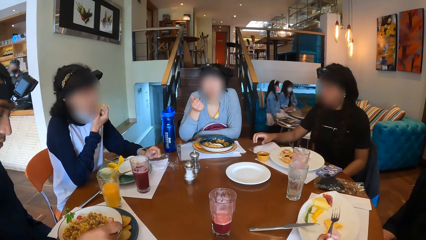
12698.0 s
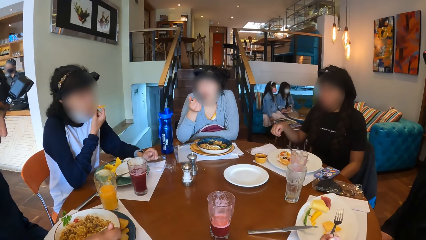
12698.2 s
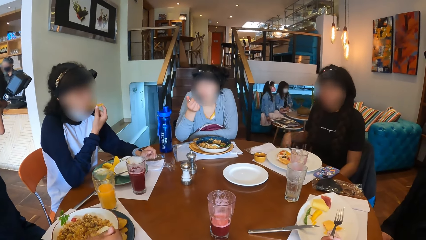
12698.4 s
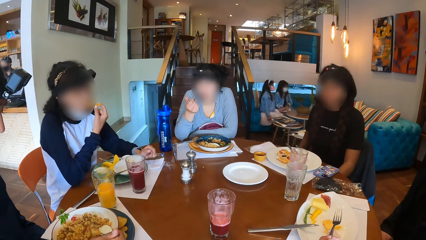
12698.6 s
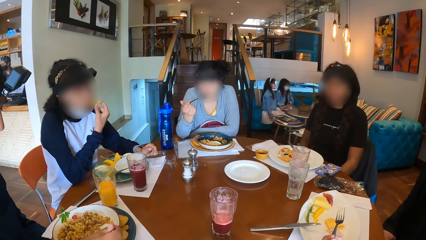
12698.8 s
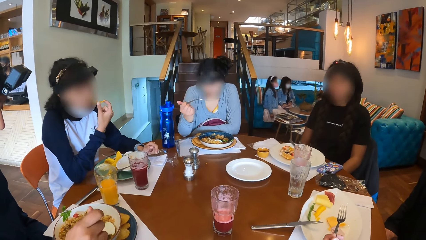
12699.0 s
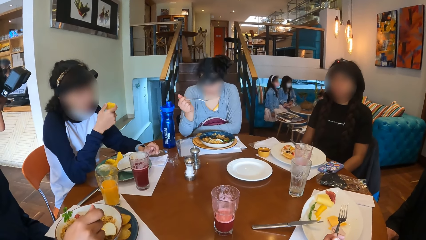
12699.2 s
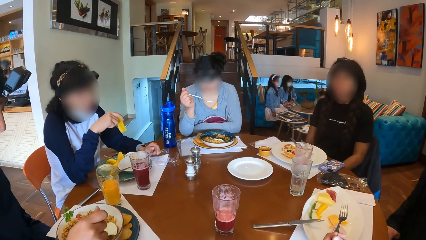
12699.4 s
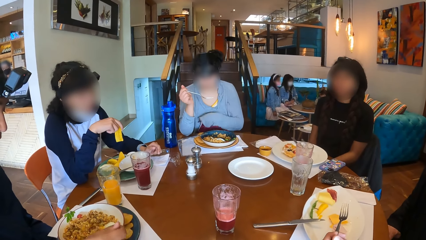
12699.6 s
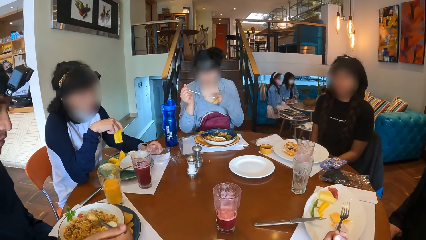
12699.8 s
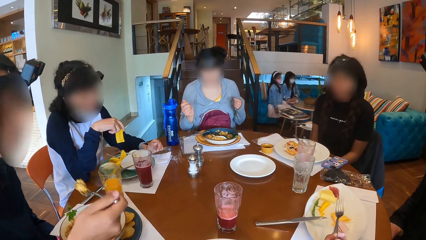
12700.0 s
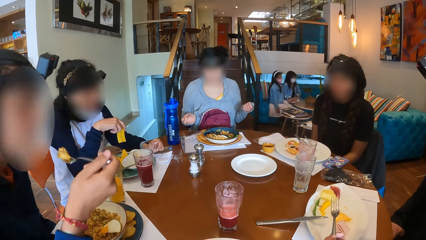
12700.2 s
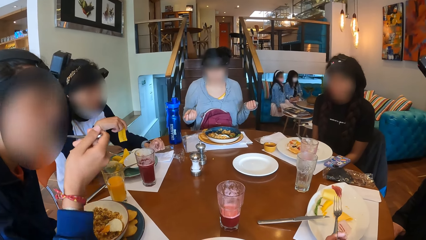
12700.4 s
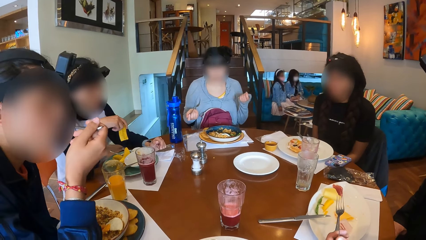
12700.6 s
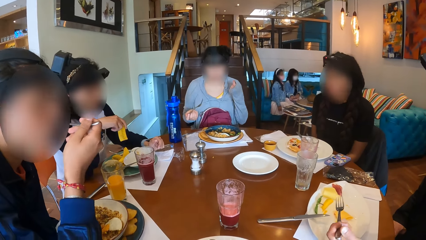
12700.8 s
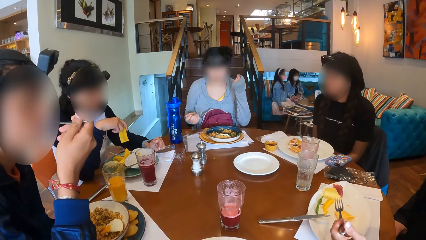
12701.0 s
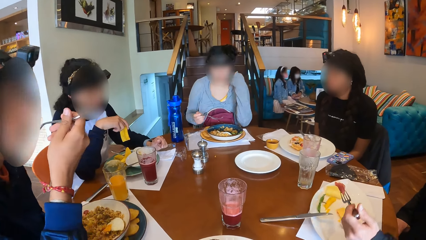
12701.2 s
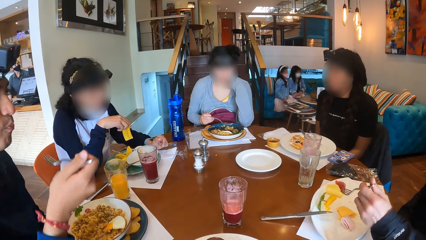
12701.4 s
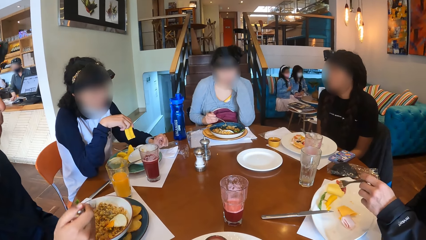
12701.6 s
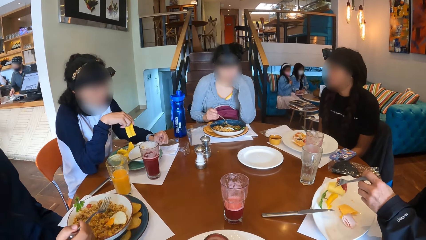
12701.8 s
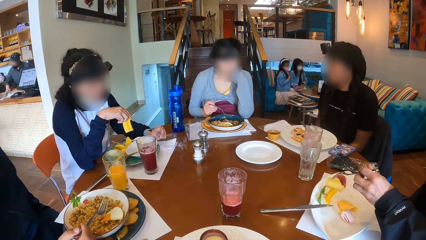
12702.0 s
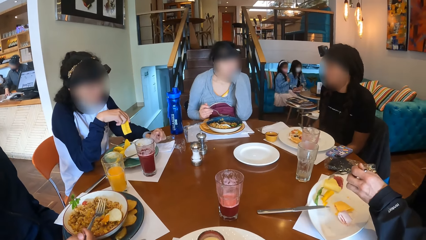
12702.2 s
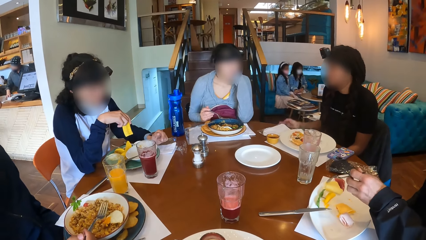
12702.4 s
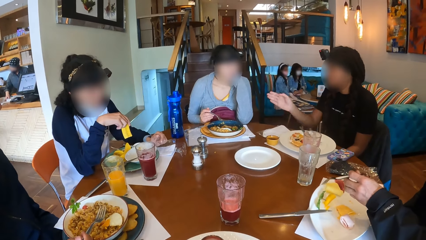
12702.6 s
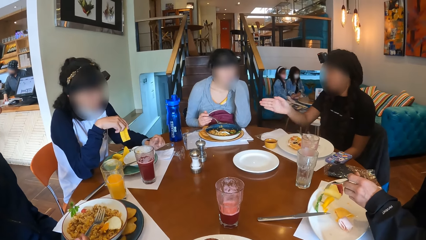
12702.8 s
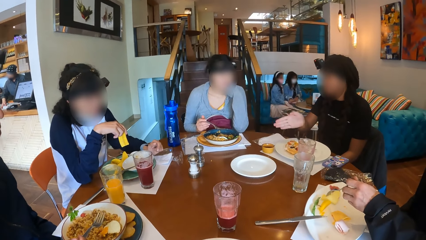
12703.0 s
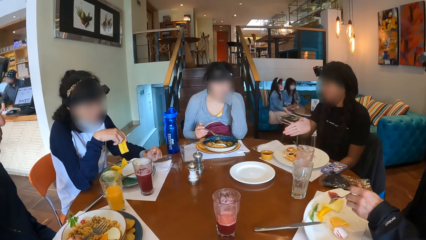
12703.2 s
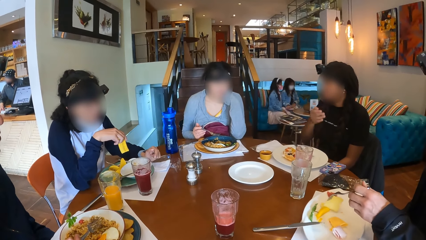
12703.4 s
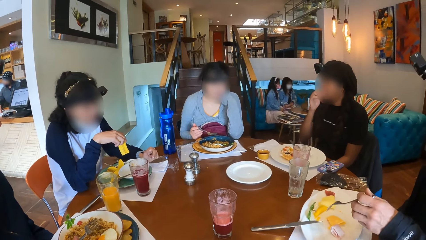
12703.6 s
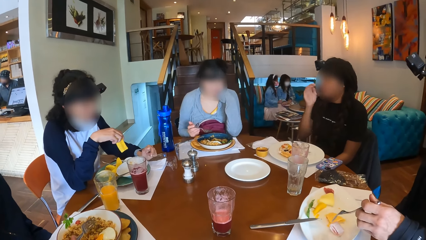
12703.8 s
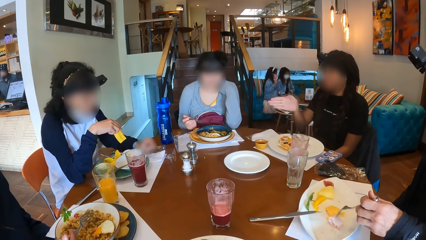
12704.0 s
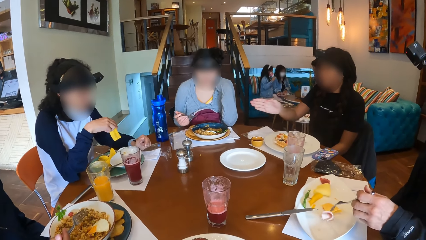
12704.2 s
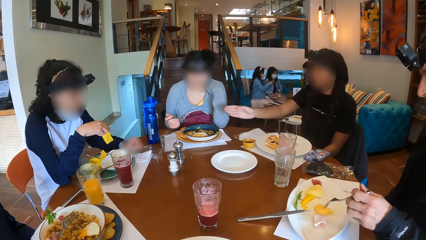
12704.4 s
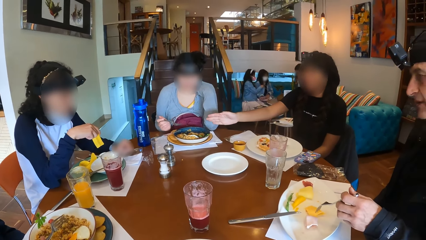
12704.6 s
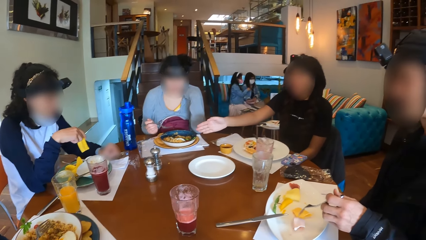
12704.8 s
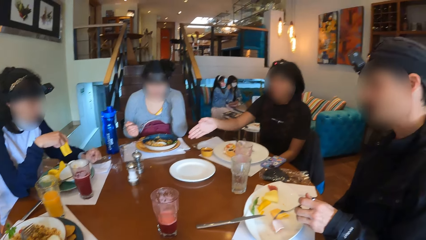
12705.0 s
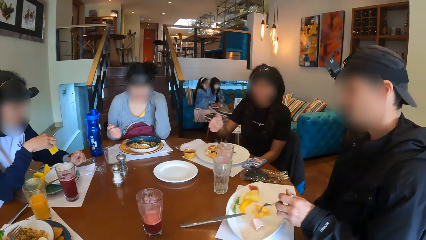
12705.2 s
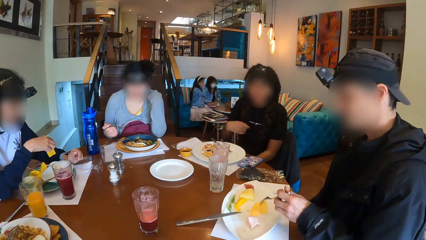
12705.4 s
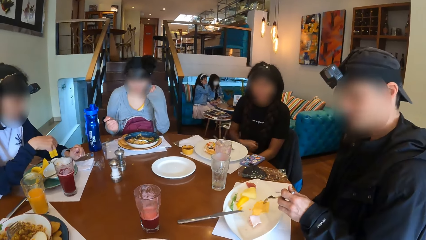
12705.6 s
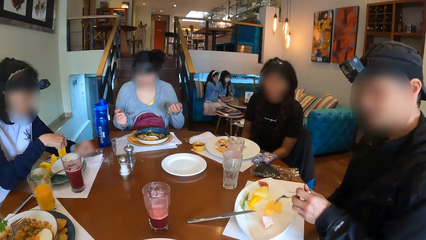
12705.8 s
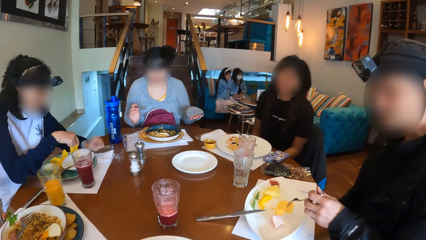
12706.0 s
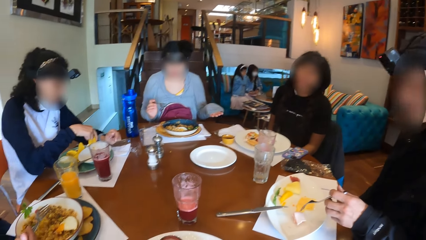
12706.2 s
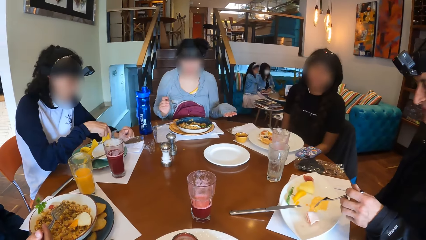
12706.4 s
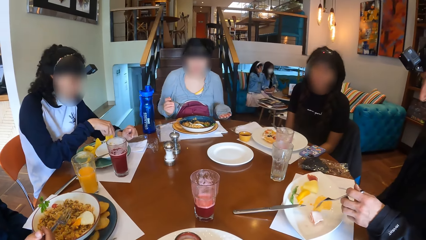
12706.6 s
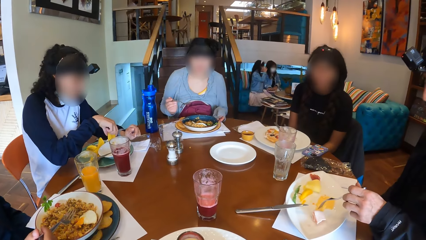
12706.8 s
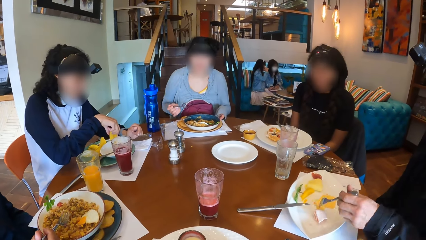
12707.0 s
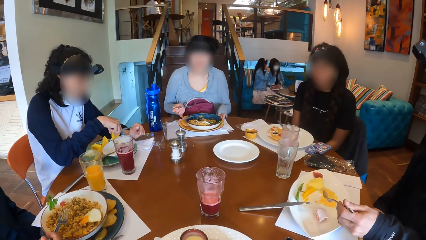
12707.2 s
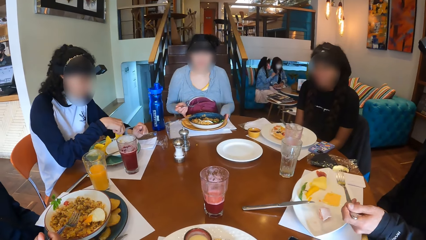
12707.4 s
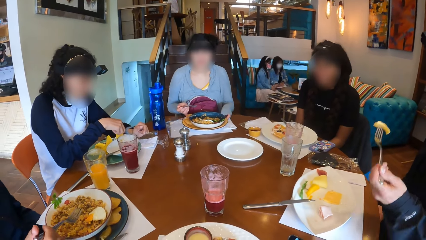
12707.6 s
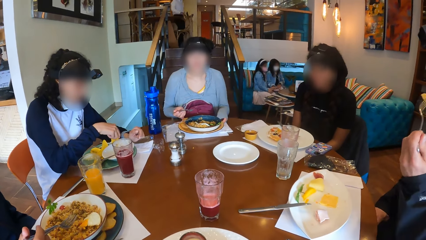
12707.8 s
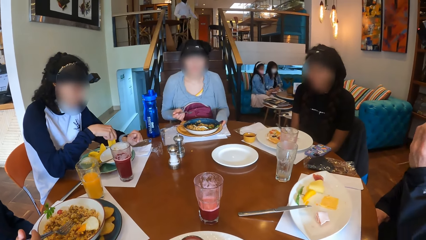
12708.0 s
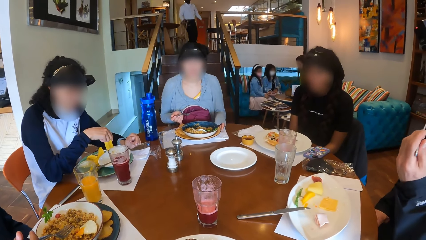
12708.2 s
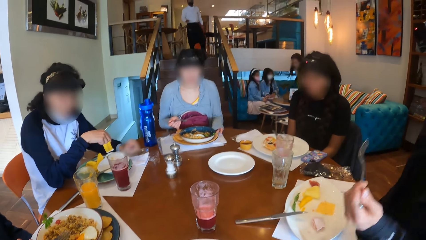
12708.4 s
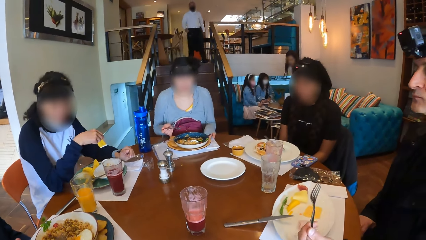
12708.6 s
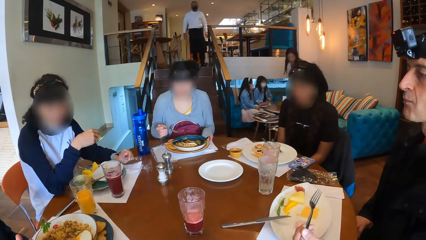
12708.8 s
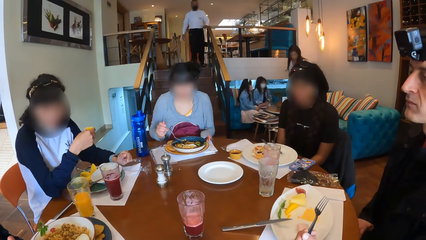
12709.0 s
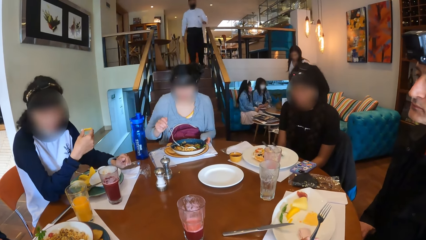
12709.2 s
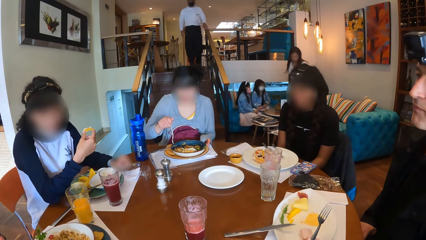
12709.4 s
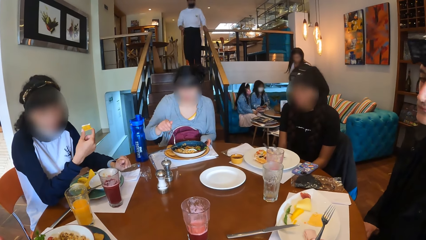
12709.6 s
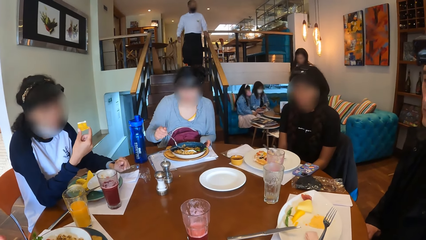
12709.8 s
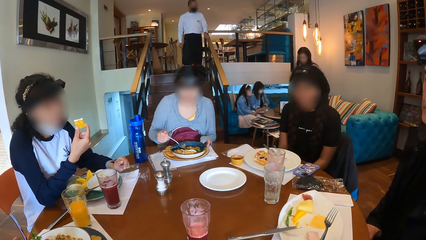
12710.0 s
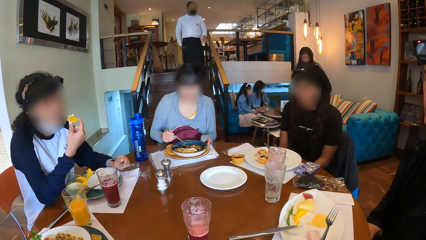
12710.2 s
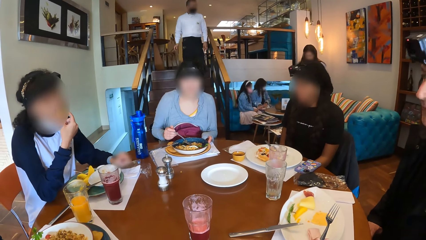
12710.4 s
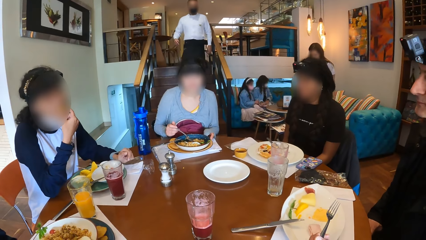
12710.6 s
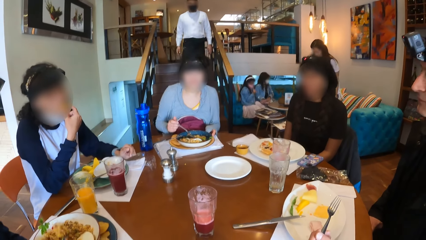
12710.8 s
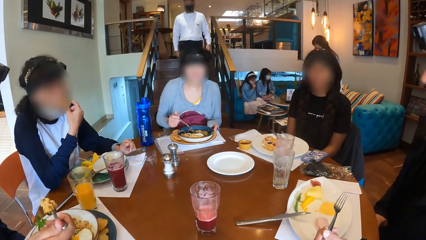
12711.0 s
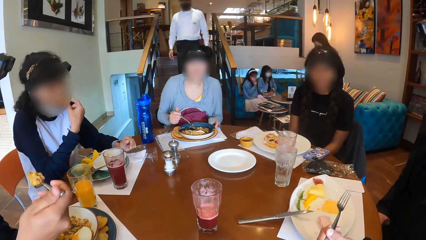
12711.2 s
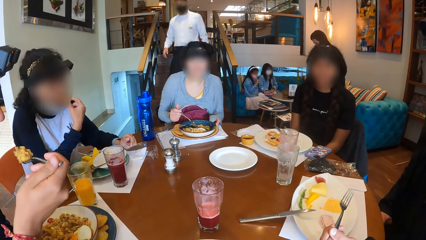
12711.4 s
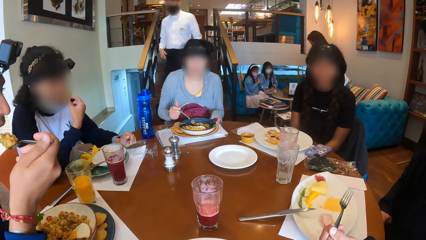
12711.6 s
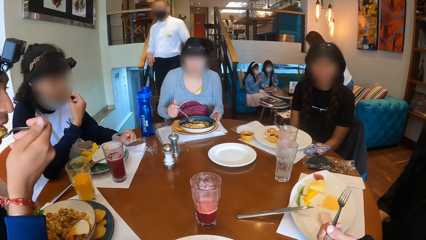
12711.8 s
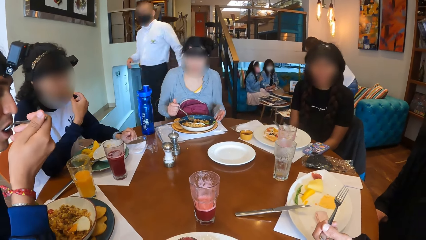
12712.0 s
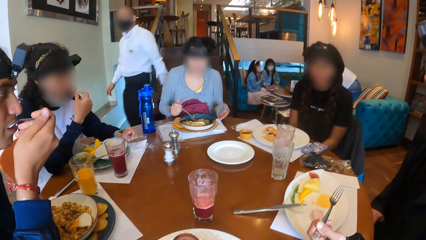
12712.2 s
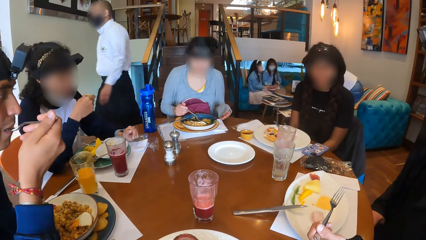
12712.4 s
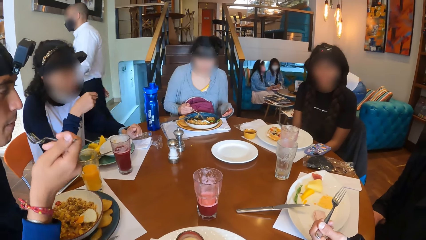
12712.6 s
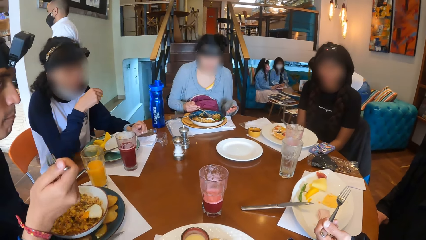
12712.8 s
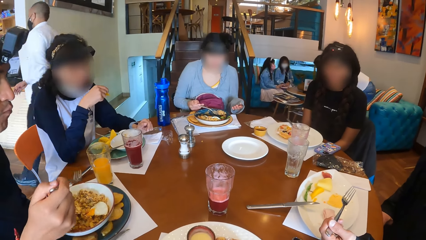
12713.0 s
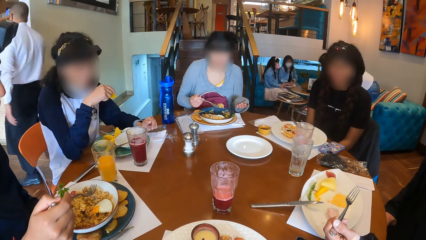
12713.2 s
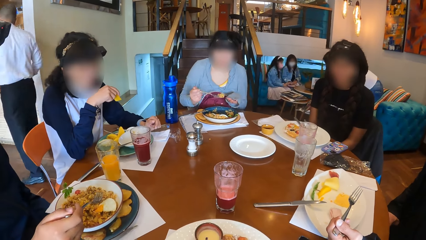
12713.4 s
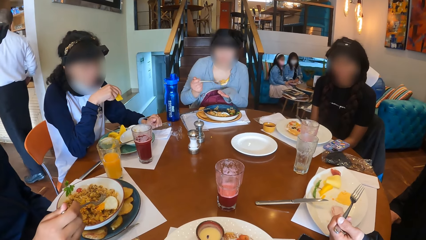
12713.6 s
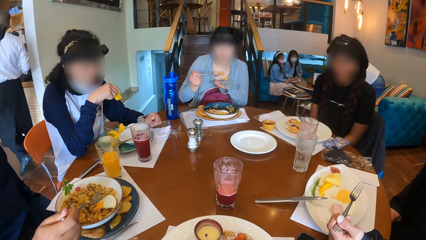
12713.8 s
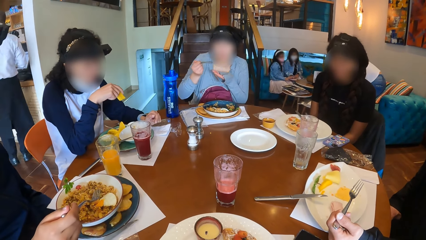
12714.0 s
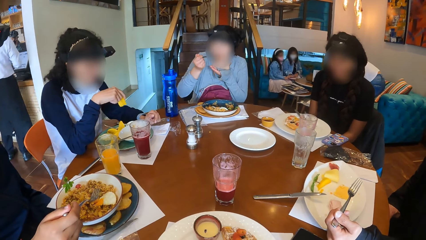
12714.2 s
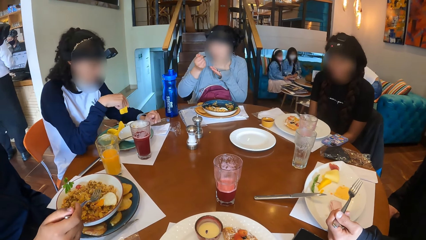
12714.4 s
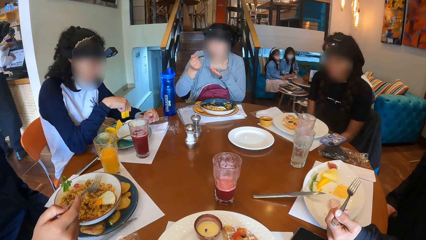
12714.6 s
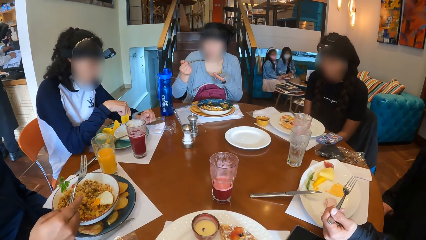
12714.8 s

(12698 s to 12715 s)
A man places his left hand on the table. A woman eats the porridge from the fork in her right hand. Another man picks a fork full of porridge from the plate with his right hand and eats the porridge from the fork in his right hand. The first woman places her left hand under her chin. The first man moves the pawpaw on the plate with the fork in his left hand. The second man places the fork in his right hand on the plate. Another woman gesticulates with her right hand and touches her face with her right hand. The second man picks the fork from the plate with his right hand. The first man touches a cheese on the plate with the fork in his left hand. A third man eats the food on the plate with the fork in his left hand. The first woman adjusts the plate on the table with her hands. The first woman eats the food on the plate with the fork in her right hand. The second man eats the food on the plate with the fork in his right hand.
